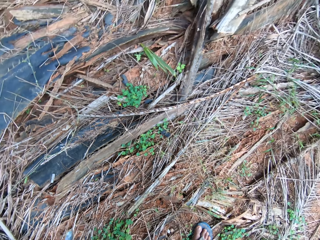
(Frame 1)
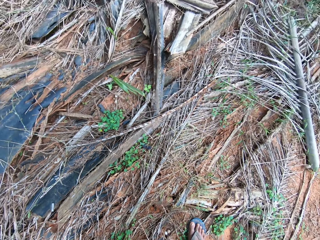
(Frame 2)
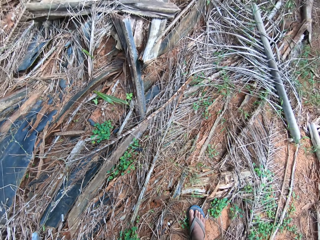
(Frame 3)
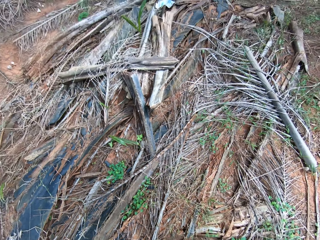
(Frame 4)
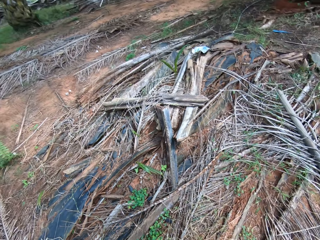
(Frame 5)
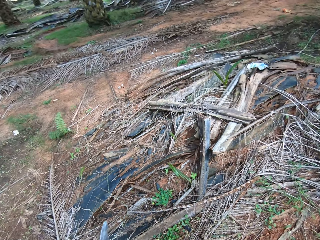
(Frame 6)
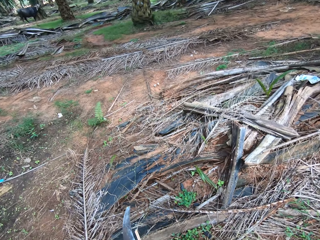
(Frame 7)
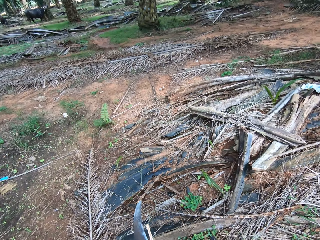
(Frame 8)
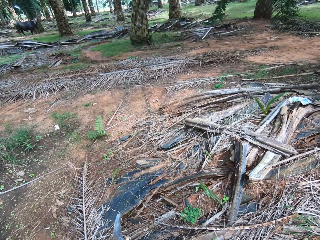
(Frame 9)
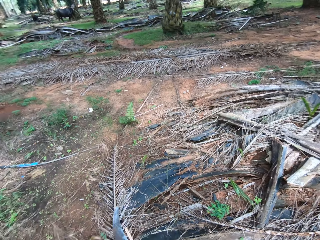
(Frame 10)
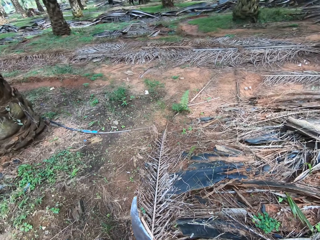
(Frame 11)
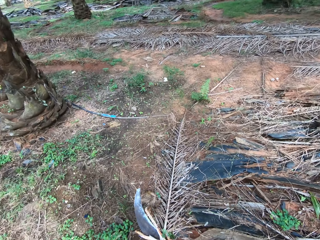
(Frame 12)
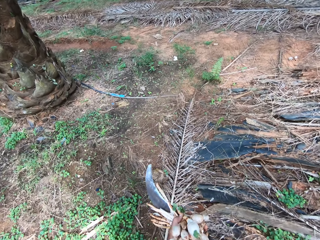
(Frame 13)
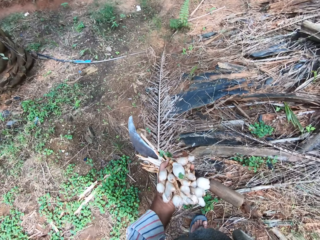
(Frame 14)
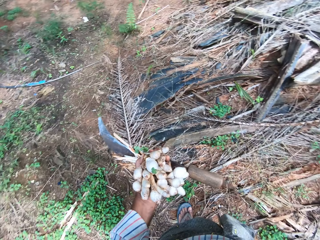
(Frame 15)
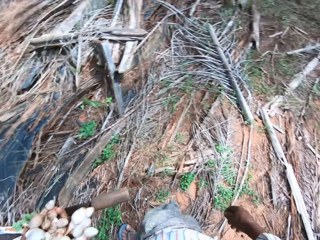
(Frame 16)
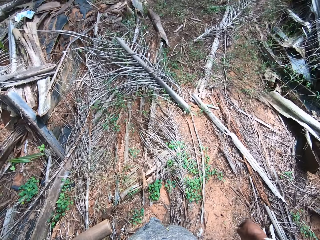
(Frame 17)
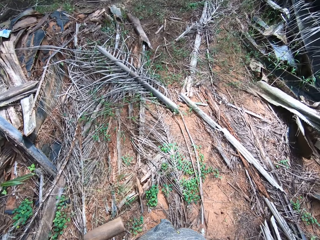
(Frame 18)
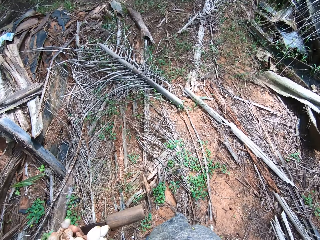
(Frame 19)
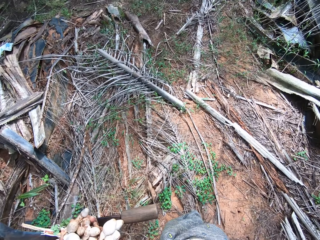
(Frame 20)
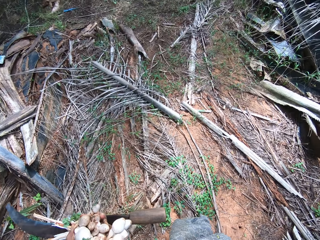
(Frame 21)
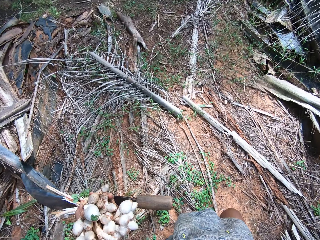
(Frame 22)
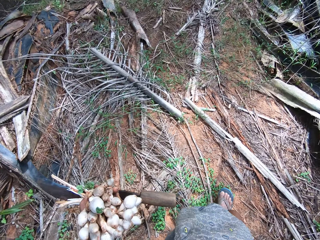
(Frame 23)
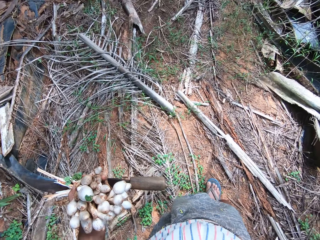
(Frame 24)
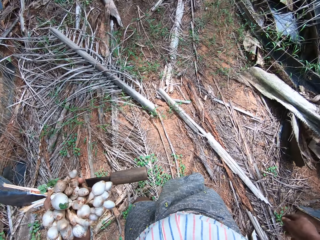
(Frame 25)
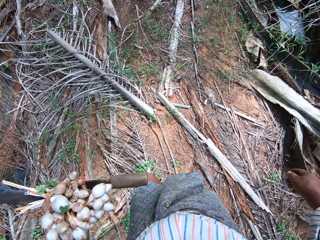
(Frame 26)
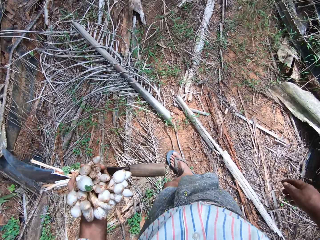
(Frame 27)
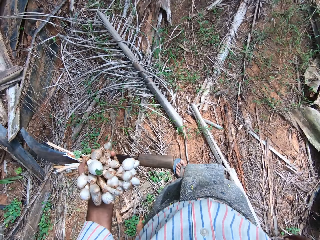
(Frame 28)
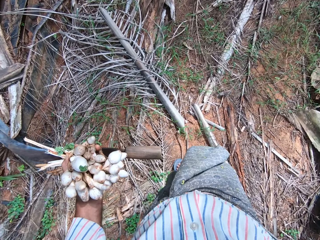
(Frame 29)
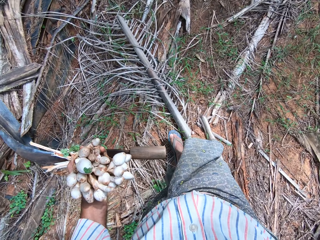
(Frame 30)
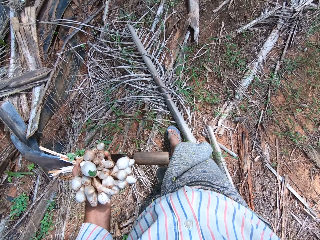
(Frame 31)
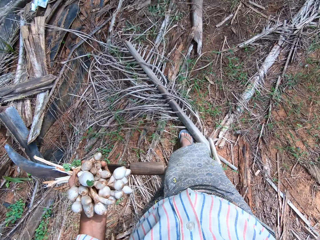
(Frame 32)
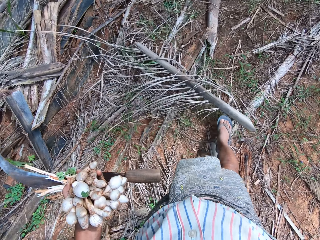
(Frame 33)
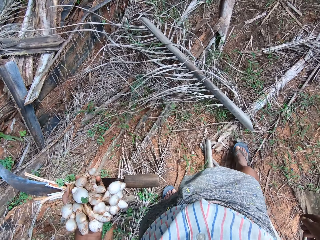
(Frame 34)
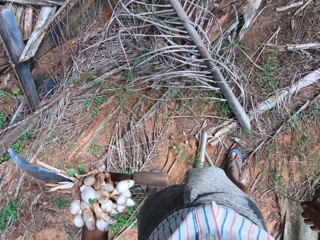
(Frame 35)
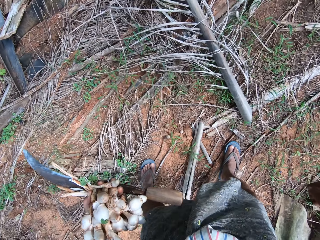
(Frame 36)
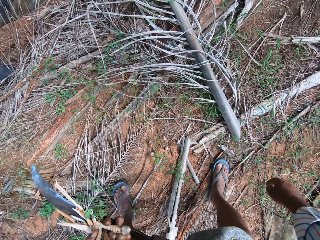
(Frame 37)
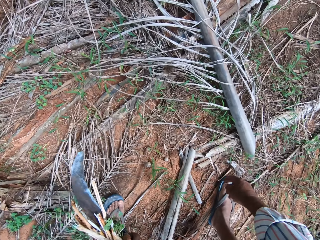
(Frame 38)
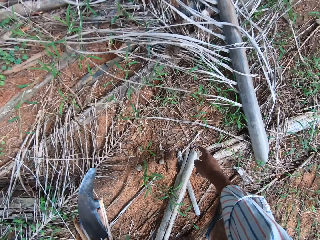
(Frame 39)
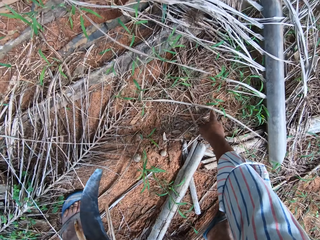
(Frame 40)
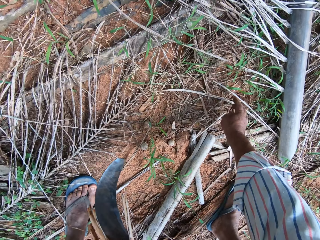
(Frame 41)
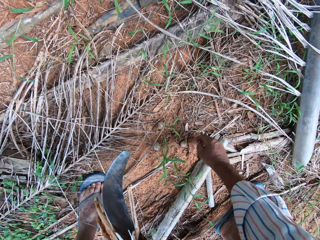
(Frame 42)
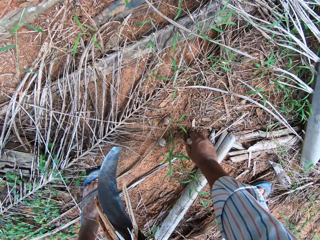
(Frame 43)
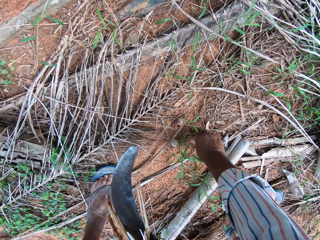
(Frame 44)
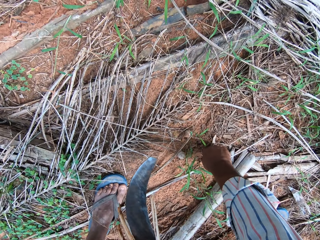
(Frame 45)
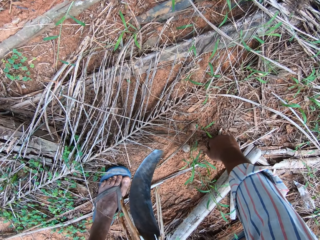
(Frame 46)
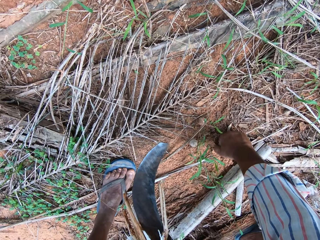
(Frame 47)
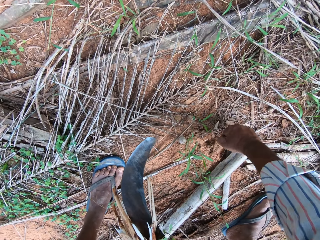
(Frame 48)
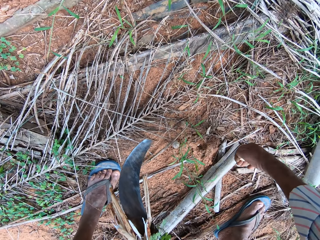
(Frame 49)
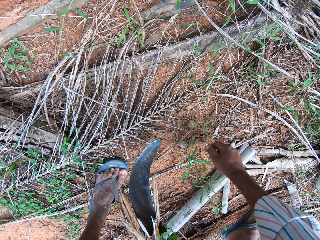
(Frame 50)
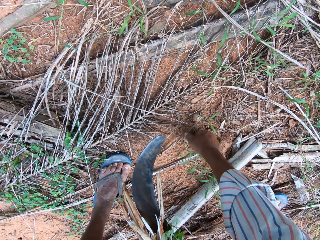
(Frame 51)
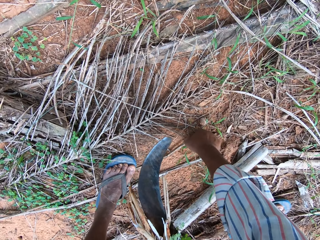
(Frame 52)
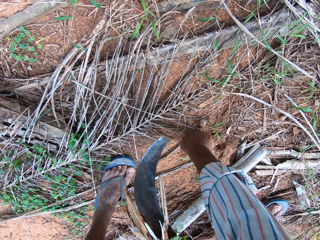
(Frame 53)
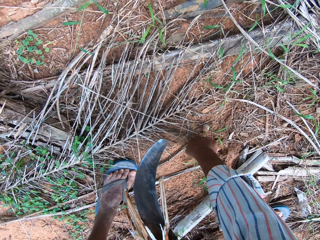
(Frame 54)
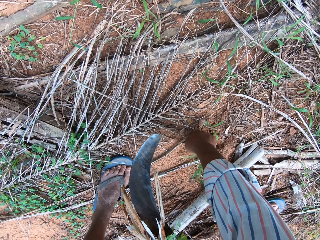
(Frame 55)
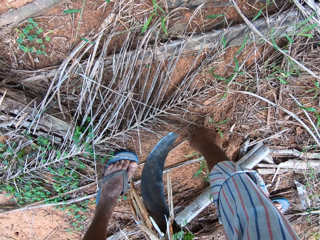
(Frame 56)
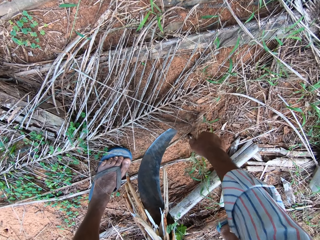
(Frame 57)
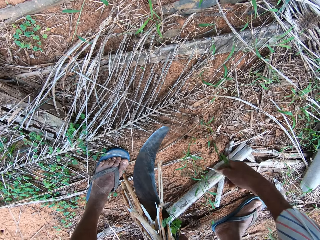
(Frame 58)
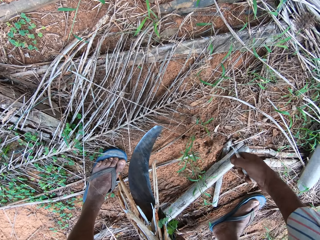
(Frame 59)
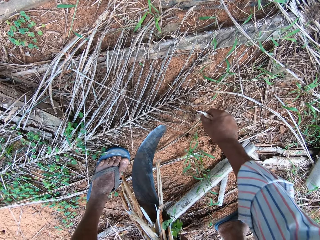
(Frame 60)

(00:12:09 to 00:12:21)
The camera wearer looks around. They walk in the farm. They push a leaf with their leg. They pluck a mushroom. They pluck a mushroom repeatedly.

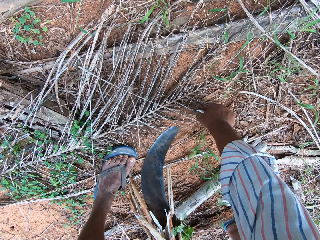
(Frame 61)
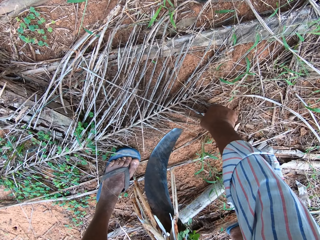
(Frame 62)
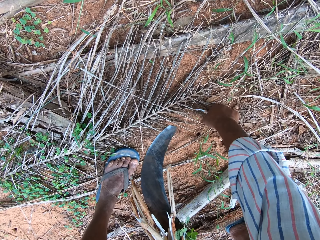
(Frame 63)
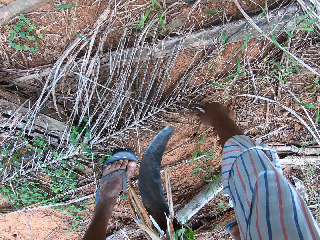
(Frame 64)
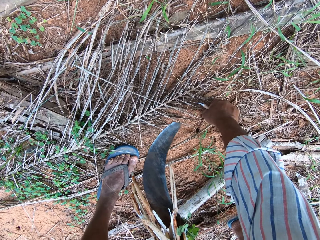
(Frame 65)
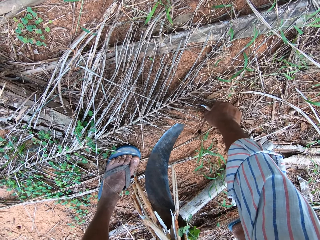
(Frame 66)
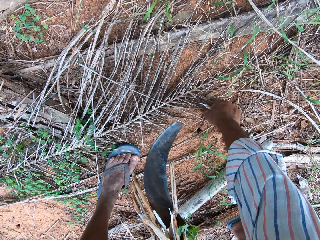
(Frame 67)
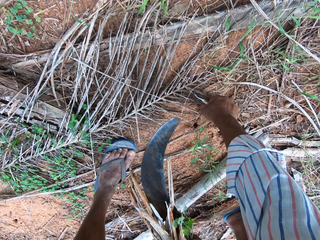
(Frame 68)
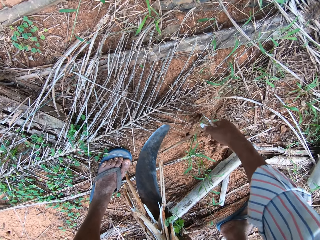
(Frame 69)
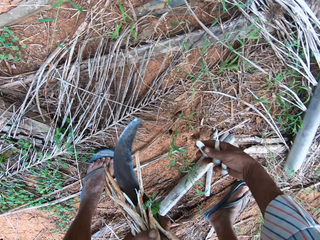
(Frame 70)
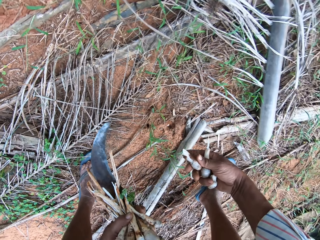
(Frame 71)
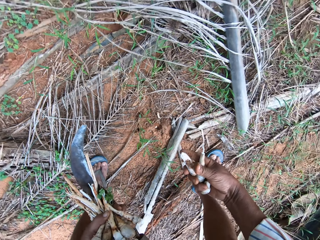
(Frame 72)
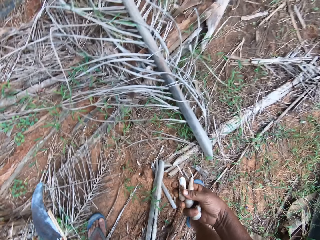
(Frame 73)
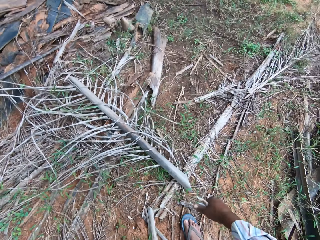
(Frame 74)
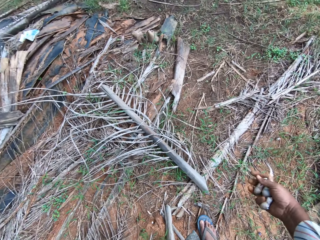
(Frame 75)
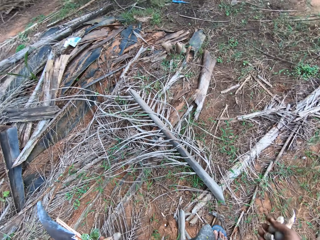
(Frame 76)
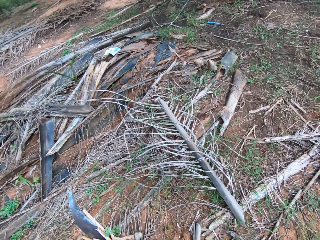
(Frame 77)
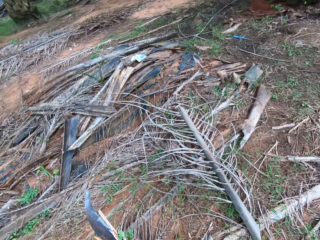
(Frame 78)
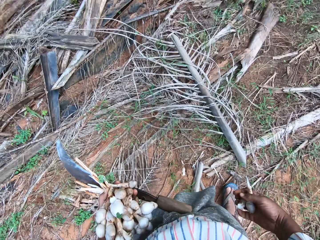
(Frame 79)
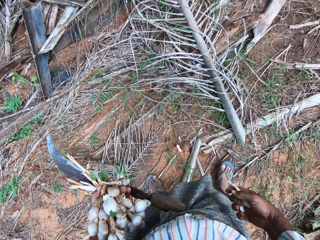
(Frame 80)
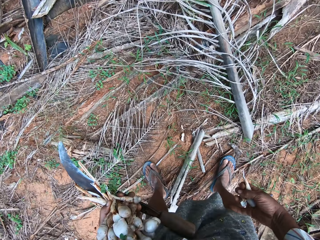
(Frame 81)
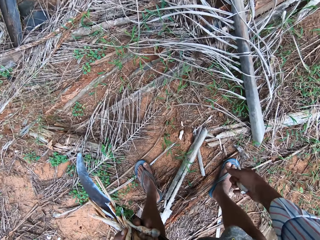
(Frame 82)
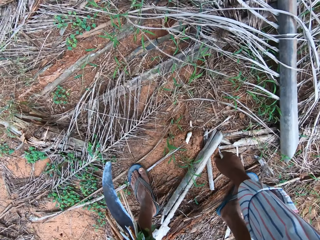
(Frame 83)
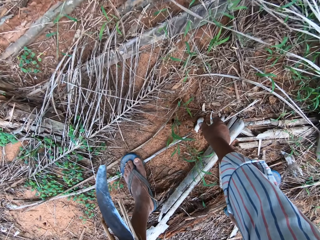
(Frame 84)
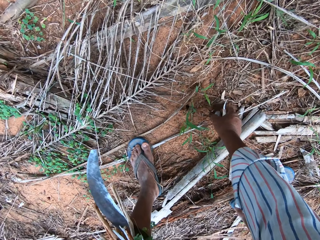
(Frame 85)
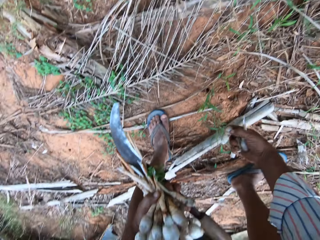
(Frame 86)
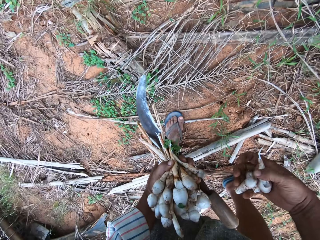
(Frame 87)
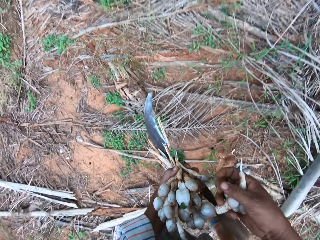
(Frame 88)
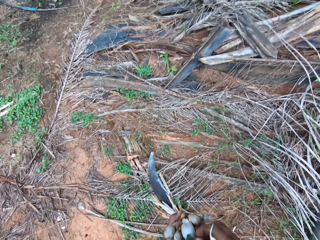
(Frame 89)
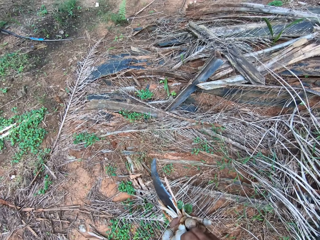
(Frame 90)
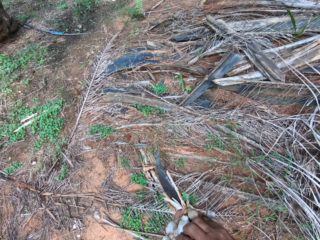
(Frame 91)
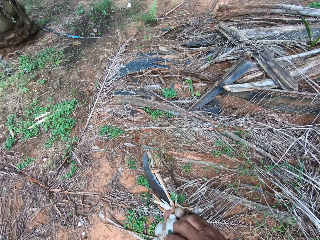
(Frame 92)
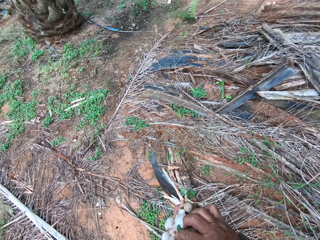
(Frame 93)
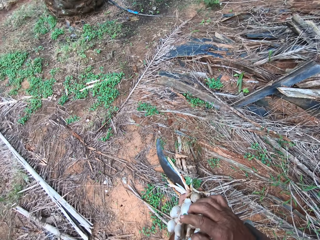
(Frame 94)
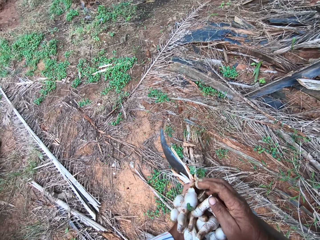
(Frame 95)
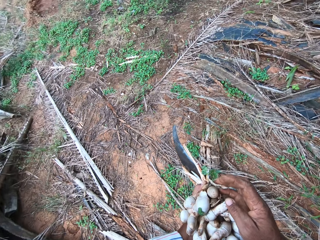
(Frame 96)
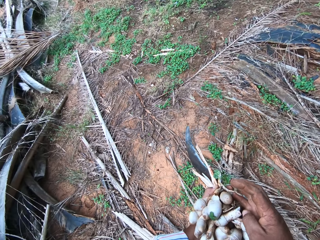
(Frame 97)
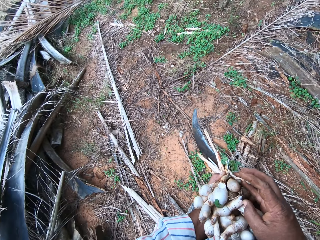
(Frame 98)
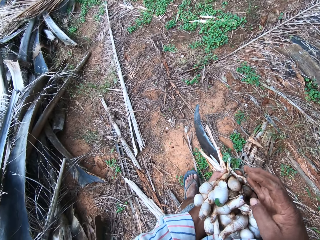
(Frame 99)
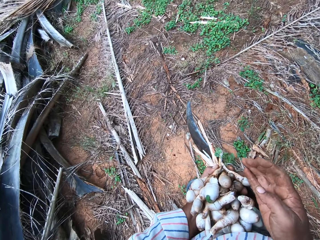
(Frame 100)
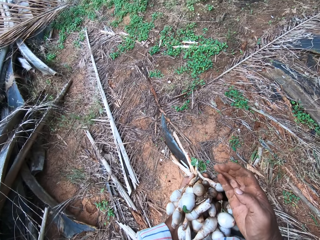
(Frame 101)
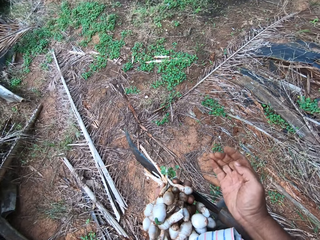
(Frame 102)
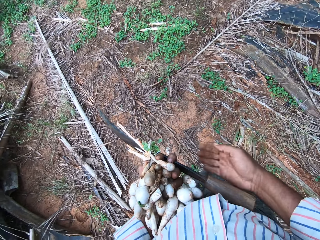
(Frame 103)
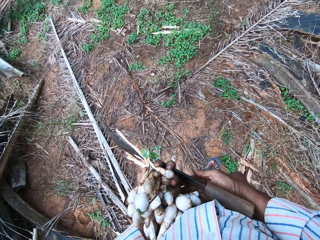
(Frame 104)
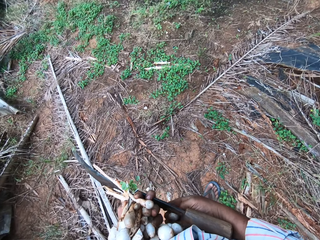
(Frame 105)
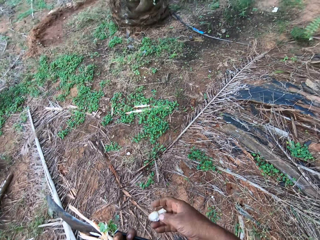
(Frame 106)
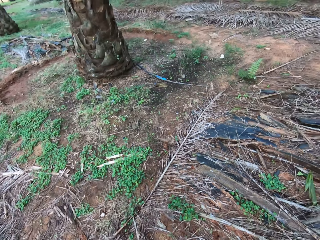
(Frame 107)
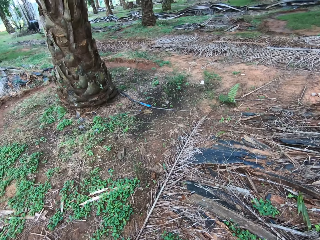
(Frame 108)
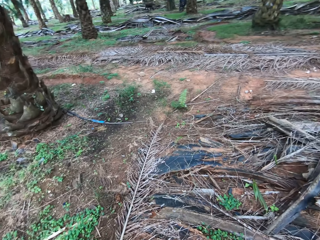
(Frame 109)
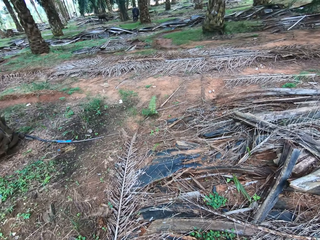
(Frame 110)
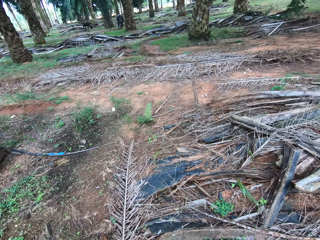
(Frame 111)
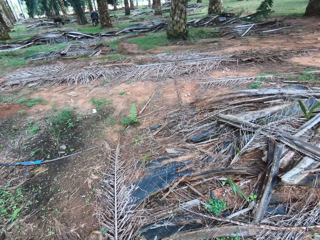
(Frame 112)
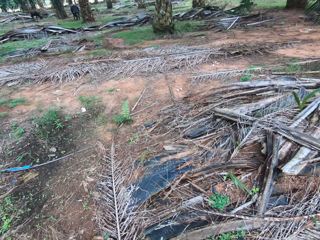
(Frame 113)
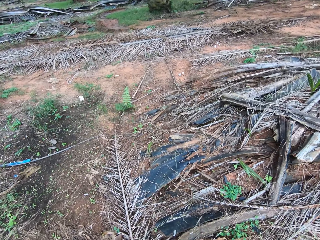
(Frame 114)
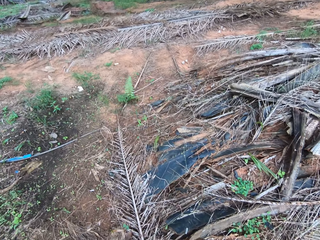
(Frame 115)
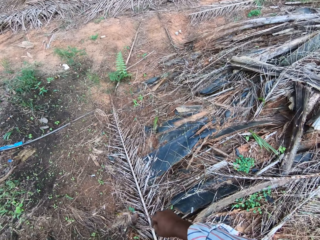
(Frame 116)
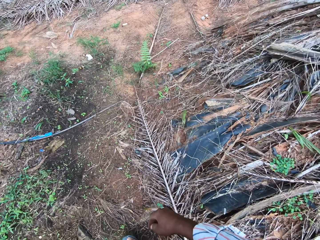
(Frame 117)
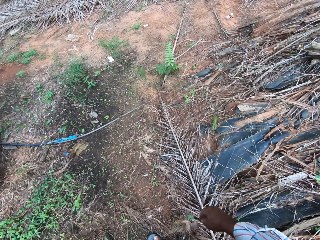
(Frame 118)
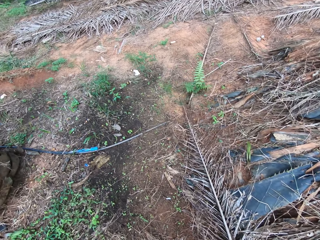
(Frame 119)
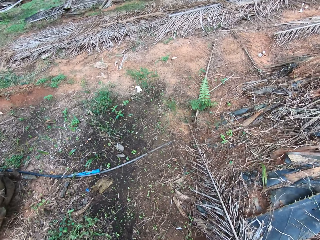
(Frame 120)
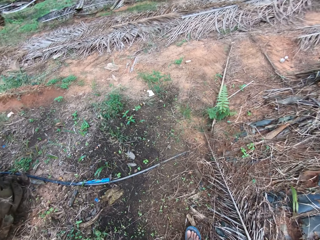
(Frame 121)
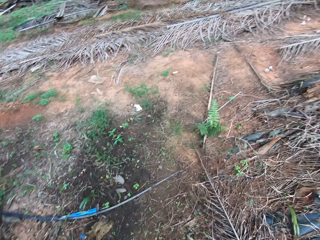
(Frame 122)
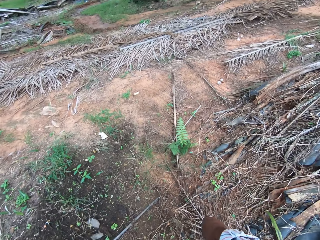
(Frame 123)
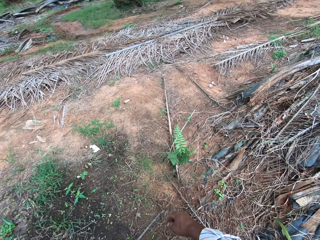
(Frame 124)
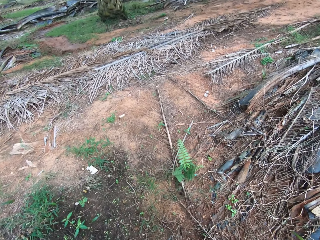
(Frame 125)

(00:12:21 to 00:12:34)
The camera wearer plucks a mushroom. They hold mushrooms in their hand. They throw away something. They pluck a mushroom. They hold mushrooms in their hands. They walk round the palm fronds. They walk in the farm.
